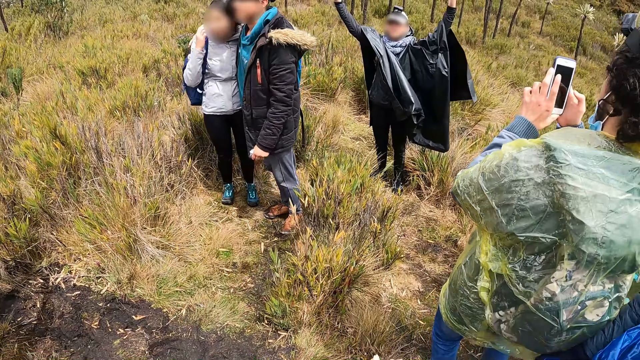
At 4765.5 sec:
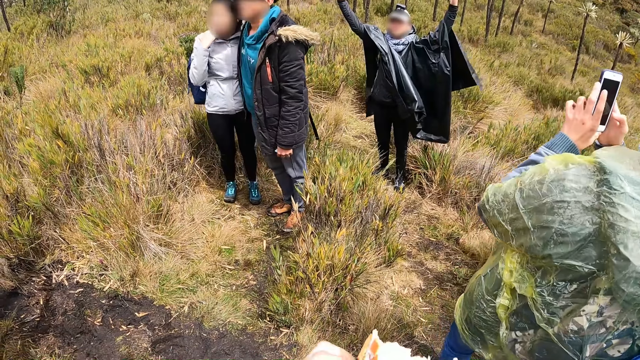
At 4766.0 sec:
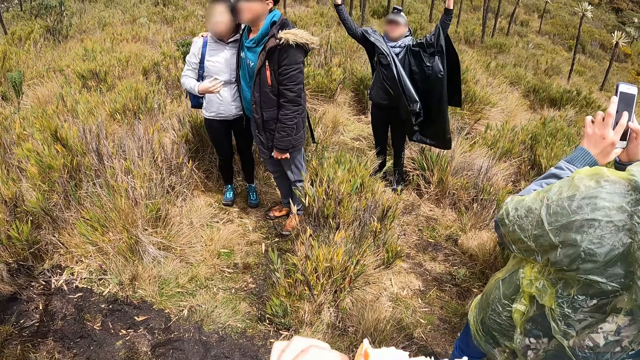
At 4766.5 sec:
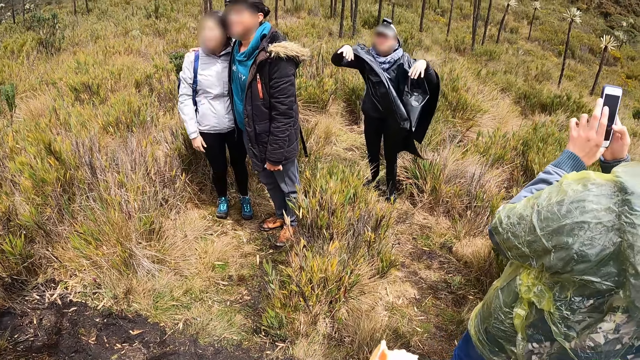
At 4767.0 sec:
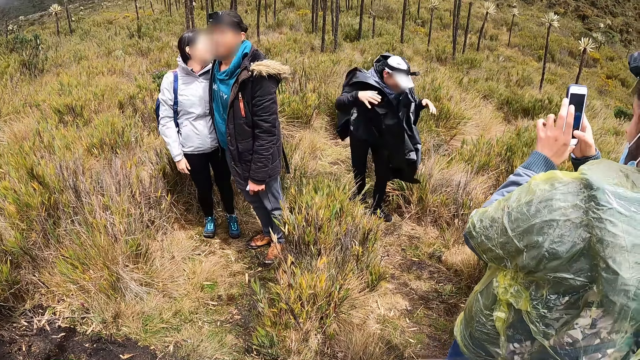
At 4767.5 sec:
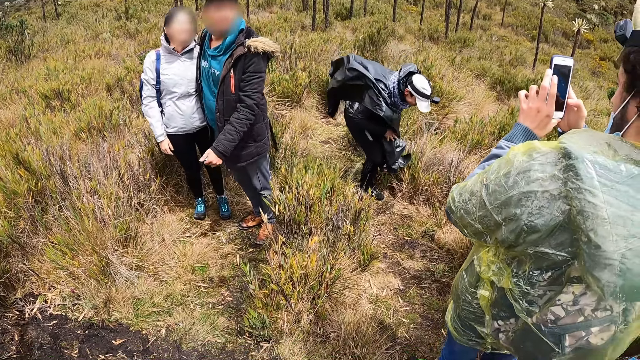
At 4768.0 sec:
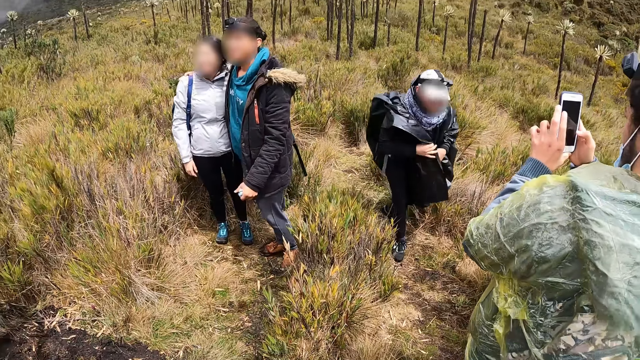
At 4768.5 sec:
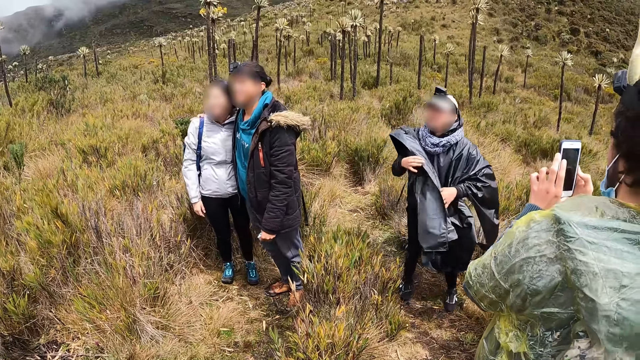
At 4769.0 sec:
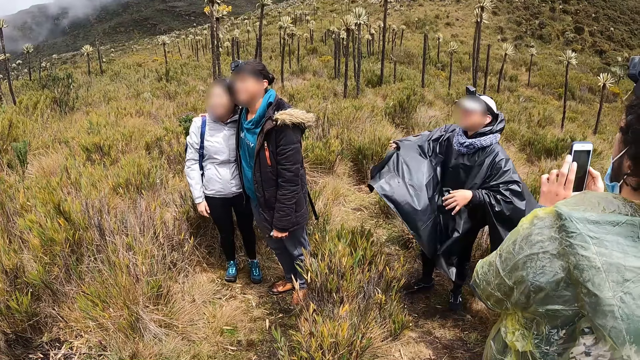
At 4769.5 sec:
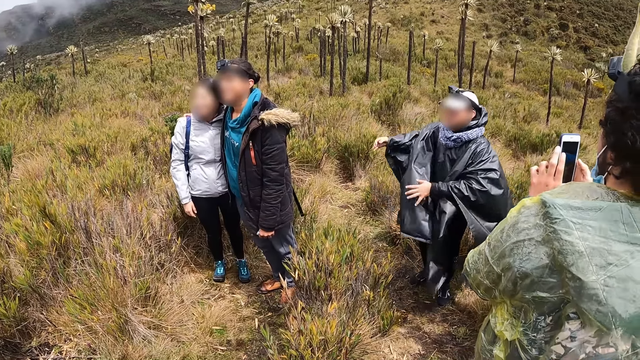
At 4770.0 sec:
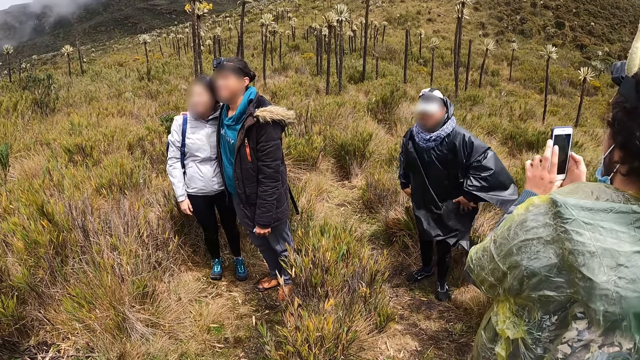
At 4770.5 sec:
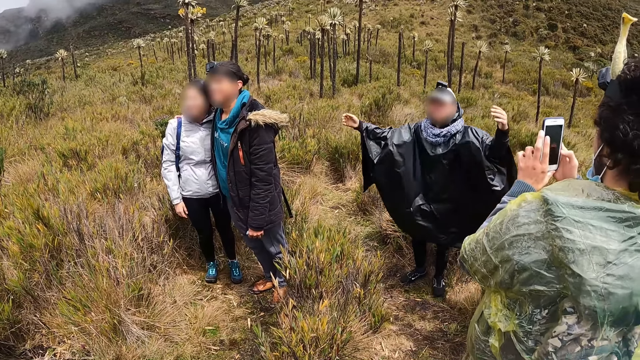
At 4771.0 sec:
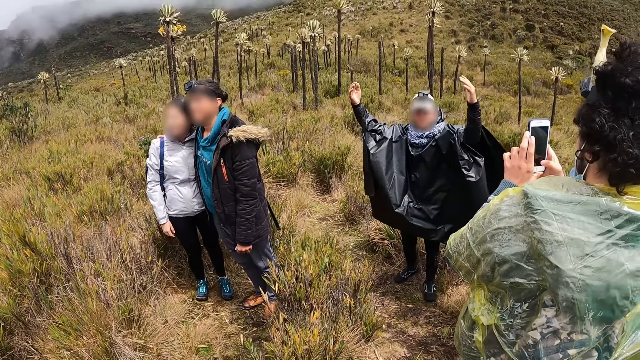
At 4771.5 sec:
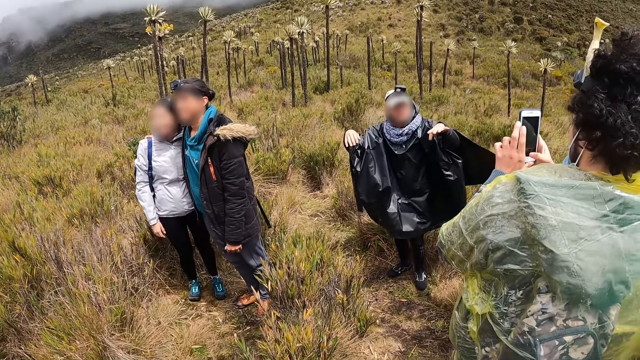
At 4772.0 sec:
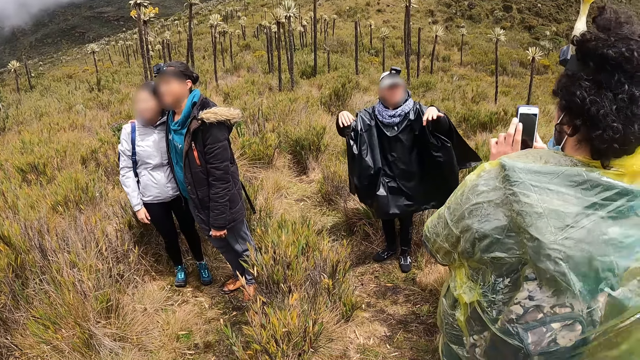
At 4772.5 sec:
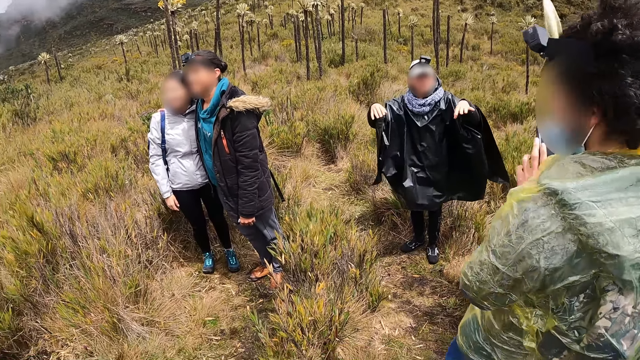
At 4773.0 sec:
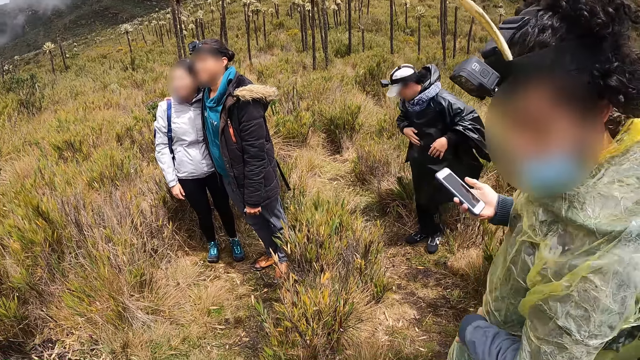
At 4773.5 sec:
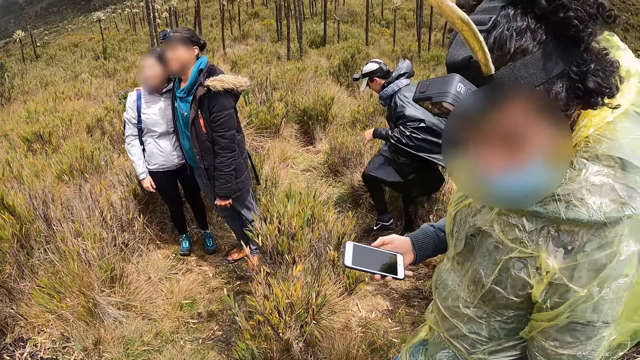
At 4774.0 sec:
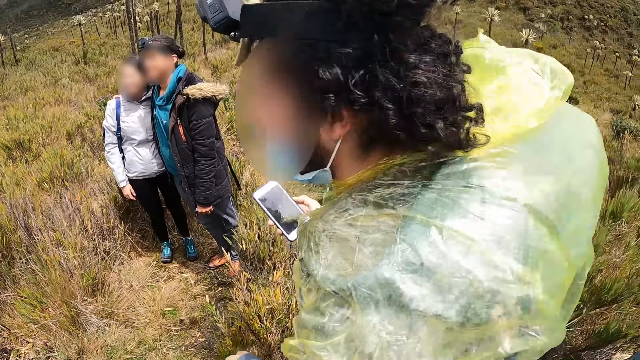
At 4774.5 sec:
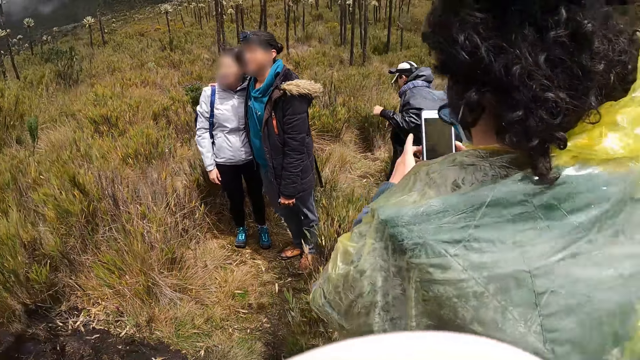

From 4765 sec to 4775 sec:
The camera wearer swipes her finger on a smartphone. A man holds his raincoat with his hands, adjusts his raincoat with his hands, raises his hands and makes a hand gesture with his left hand. A woman taps on a smartphone. The woman walks on a field.

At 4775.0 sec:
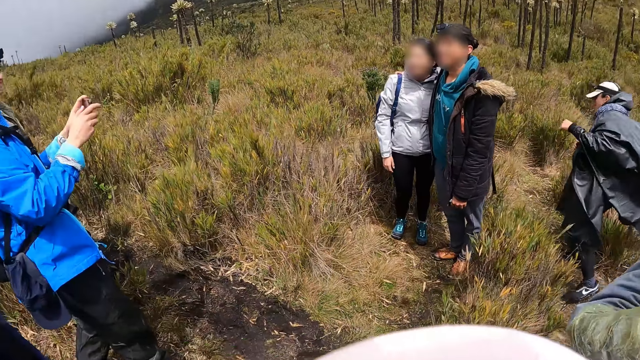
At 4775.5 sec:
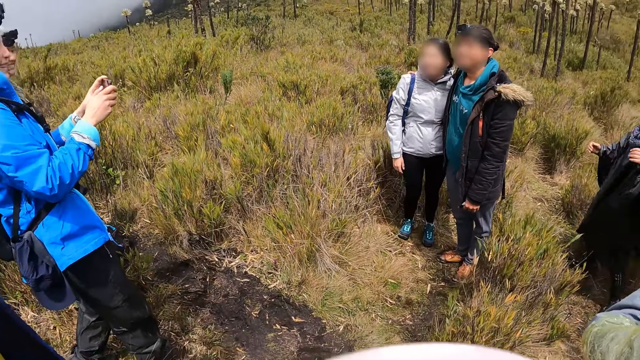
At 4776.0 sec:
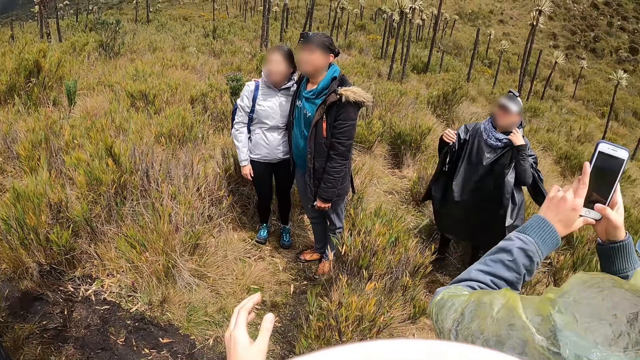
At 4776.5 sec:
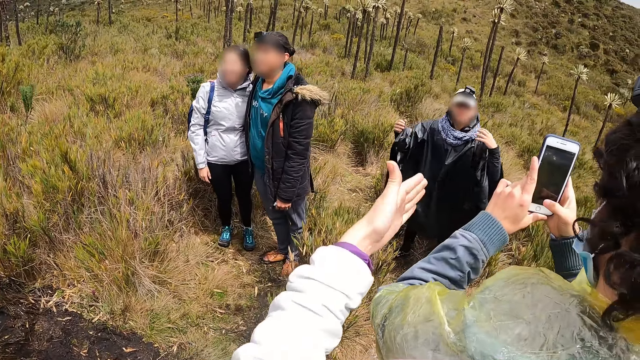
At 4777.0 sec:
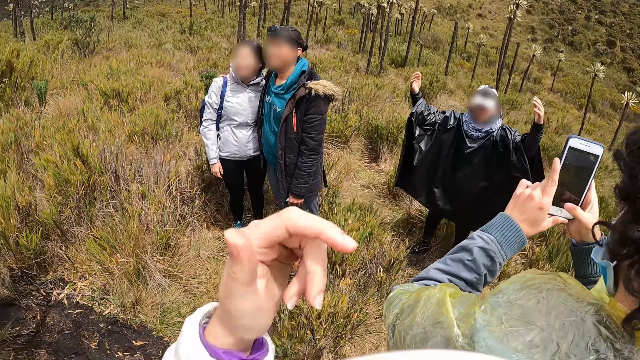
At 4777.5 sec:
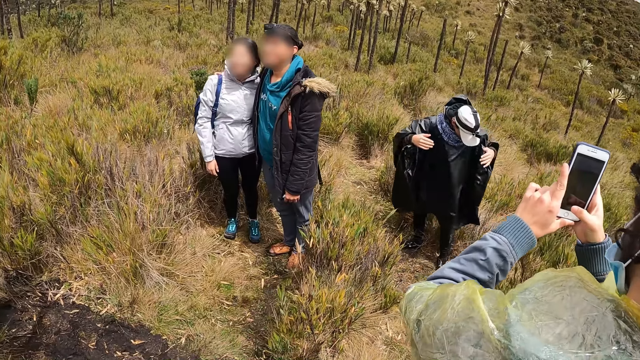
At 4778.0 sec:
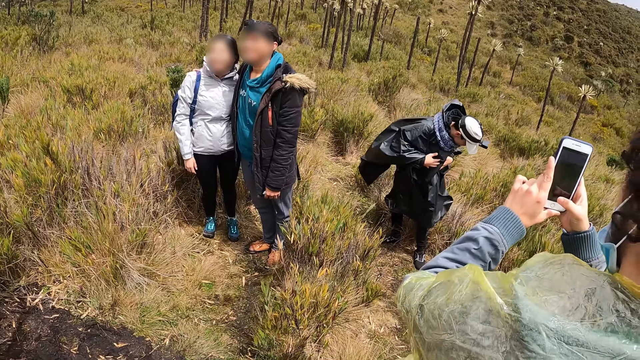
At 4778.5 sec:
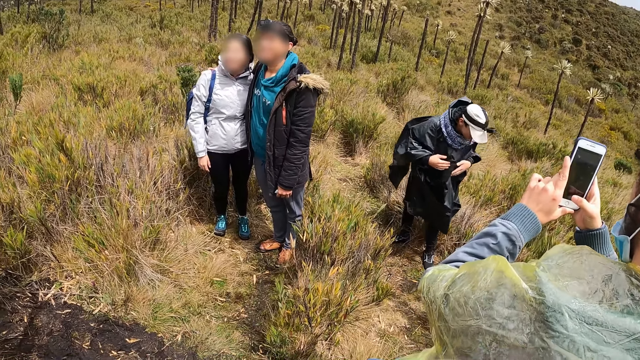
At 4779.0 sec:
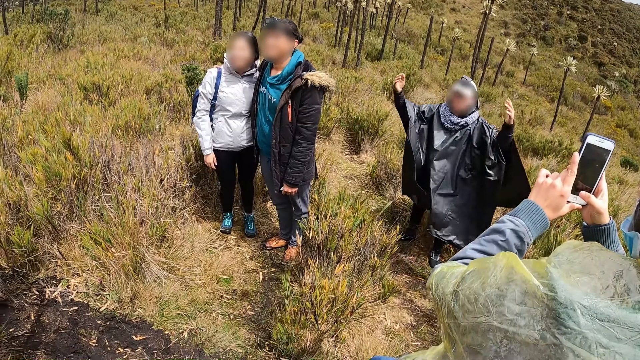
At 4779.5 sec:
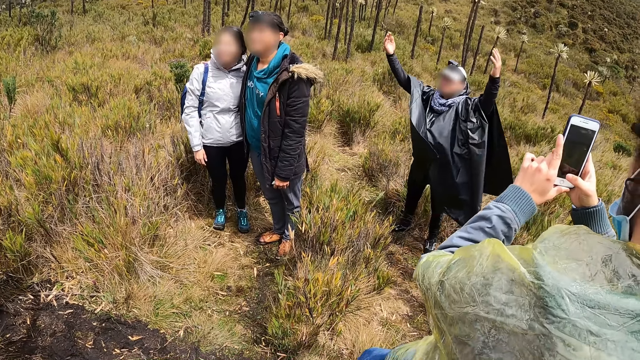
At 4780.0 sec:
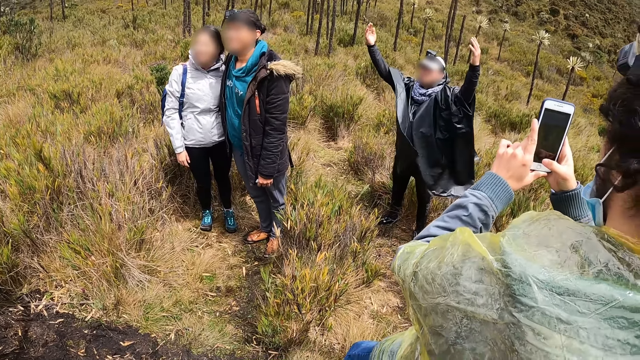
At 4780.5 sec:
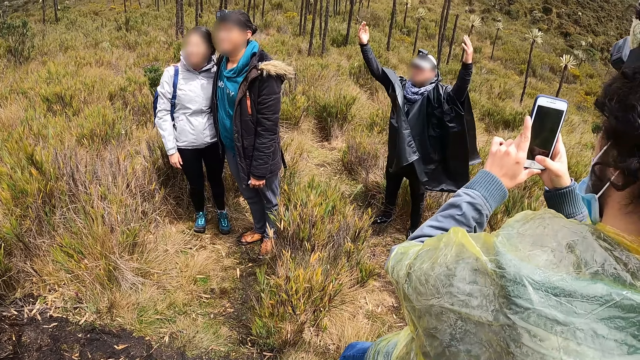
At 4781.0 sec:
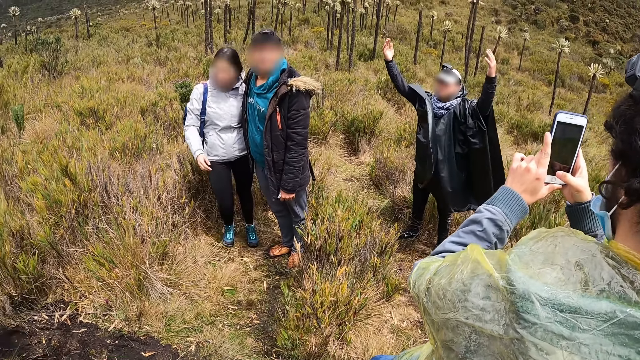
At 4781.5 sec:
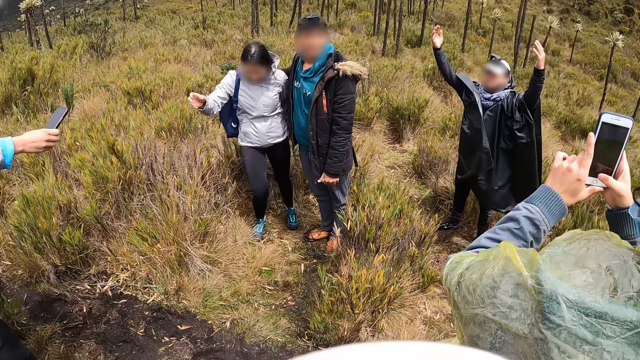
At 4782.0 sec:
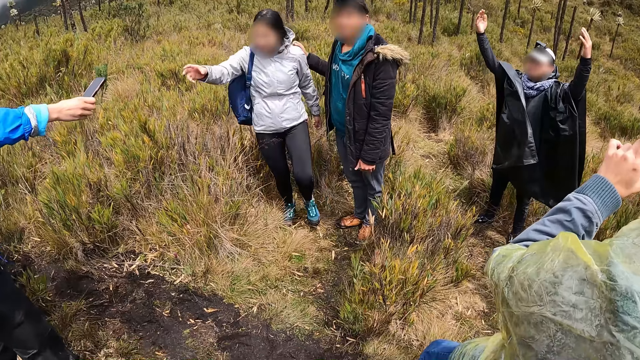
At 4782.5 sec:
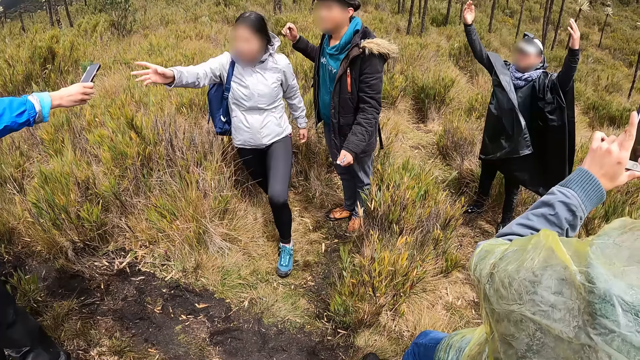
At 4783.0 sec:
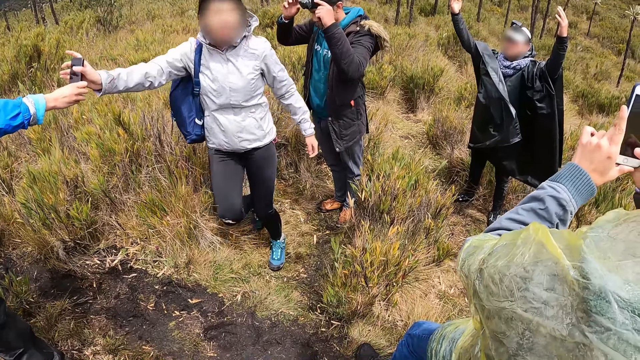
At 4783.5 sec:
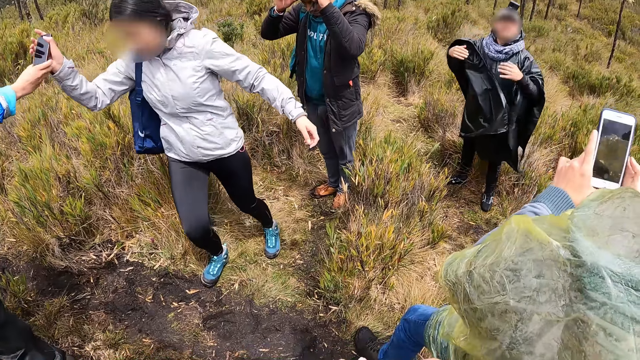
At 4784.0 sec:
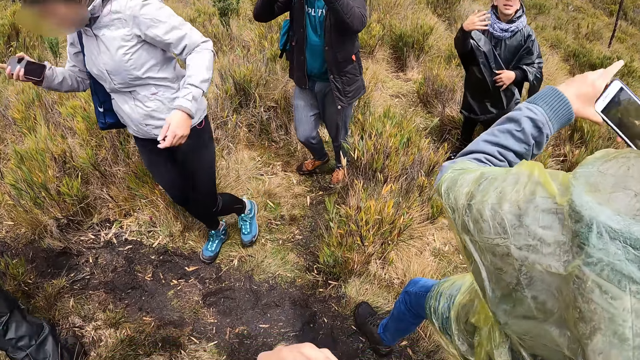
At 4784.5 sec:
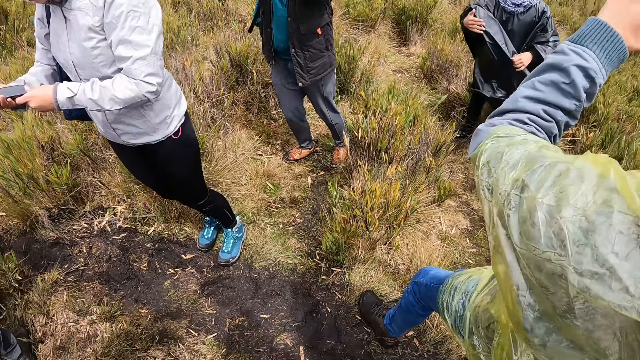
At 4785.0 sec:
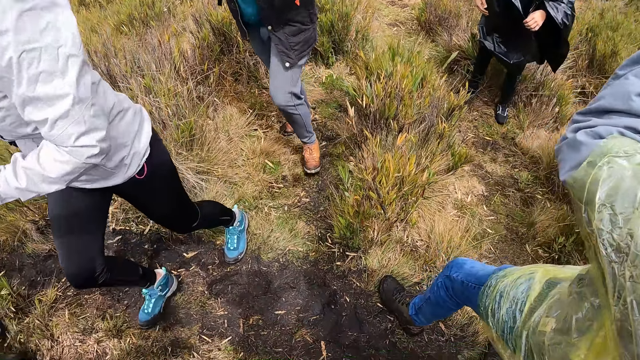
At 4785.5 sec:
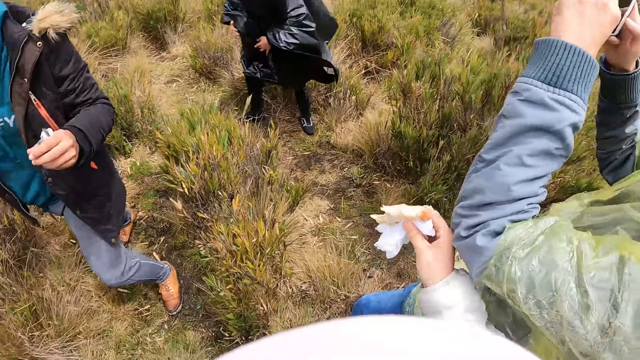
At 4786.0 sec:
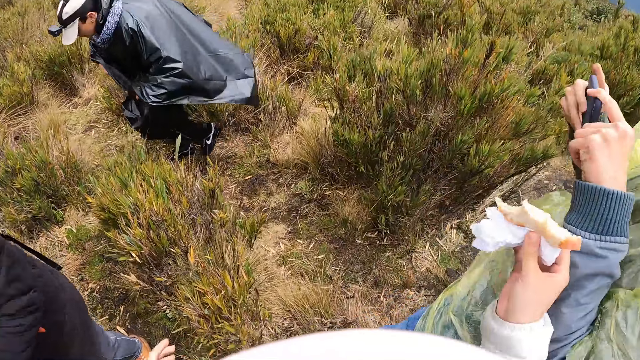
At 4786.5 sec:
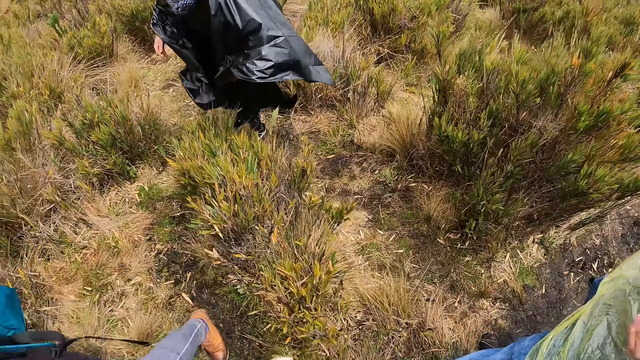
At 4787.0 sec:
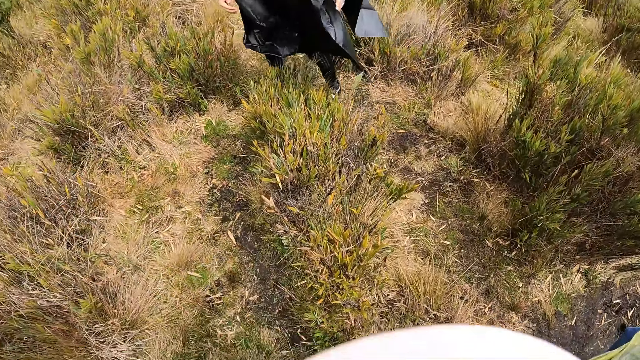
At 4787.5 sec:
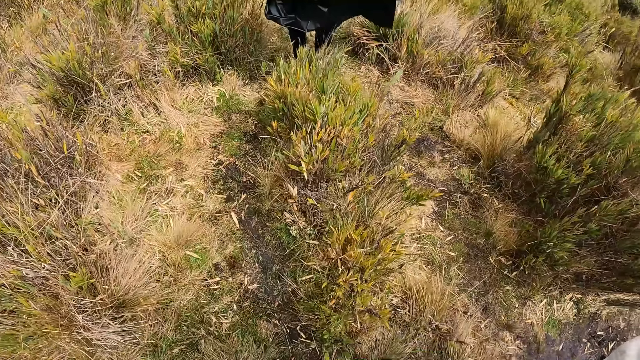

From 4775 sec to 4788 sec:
A woman takes a picture of a man and another woman with a phone in her hands. Another man adjusts his cloth with his left hand. The camera wearer makes hand gestures with her left hand on a man. The other man poses for a picture, holds his raincoat with his hands and poses for a picture. The first woman passes the phone in her right hand to the other woman. The first man adjusts the camera on his head with his hands. The other man holds his raincoat with his left hand and makes hand gestures with his right hand. A third woman adjusts a smartphone on her hands. The camera wearer raises the sandwich in her right hand. She presses her hands on the third woman.
